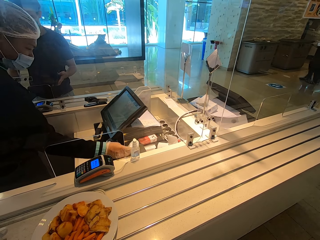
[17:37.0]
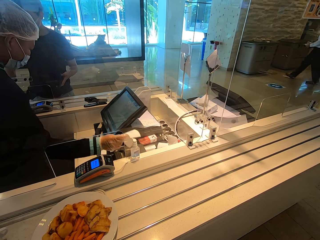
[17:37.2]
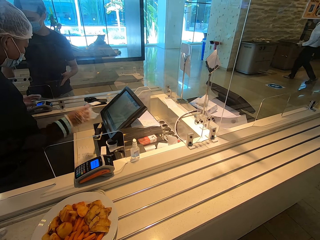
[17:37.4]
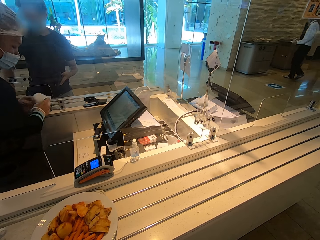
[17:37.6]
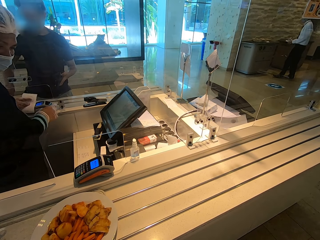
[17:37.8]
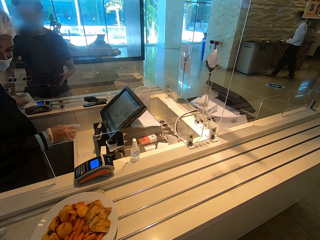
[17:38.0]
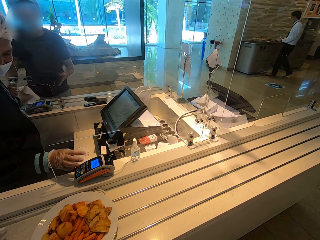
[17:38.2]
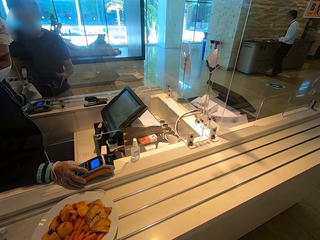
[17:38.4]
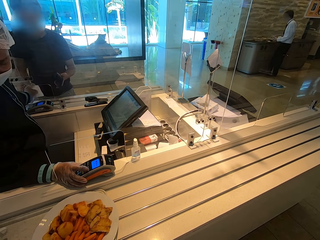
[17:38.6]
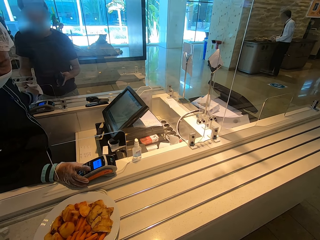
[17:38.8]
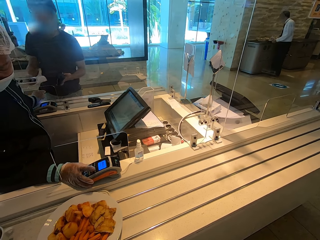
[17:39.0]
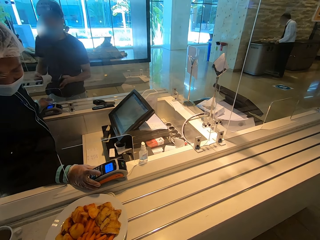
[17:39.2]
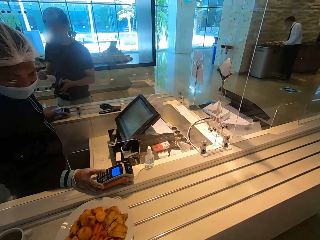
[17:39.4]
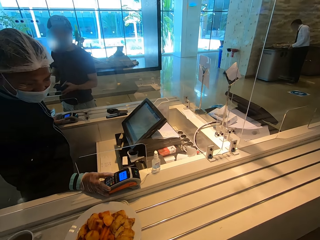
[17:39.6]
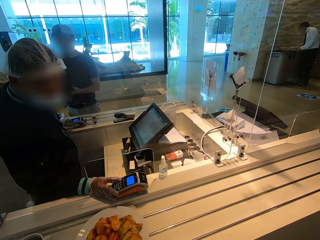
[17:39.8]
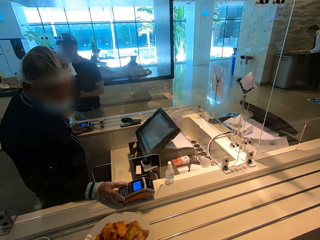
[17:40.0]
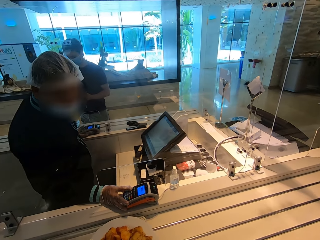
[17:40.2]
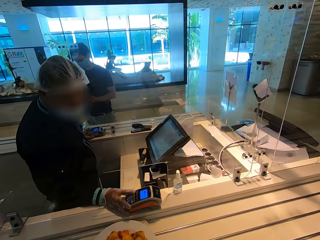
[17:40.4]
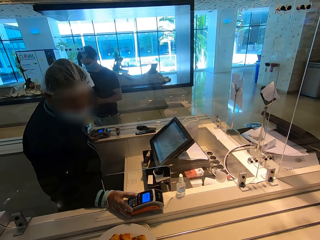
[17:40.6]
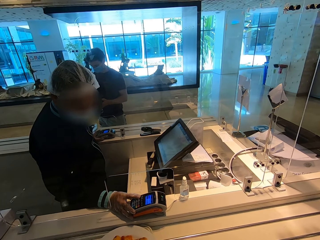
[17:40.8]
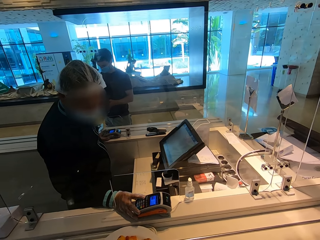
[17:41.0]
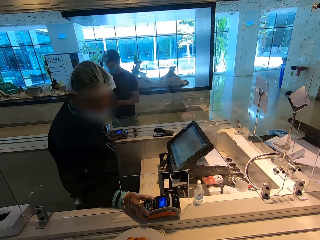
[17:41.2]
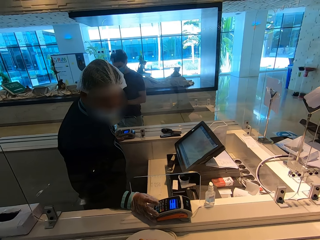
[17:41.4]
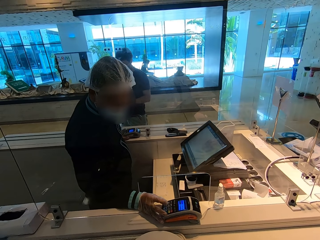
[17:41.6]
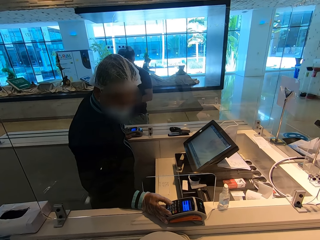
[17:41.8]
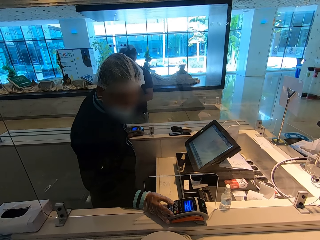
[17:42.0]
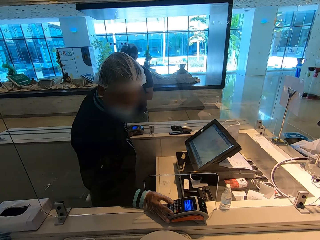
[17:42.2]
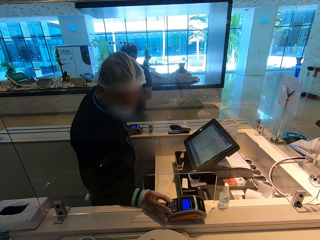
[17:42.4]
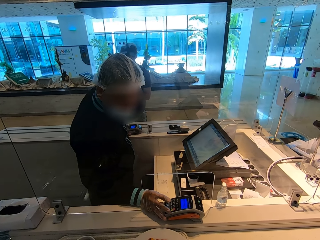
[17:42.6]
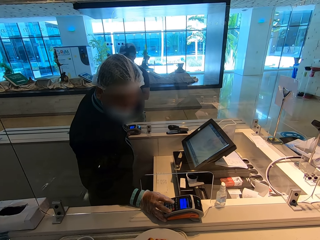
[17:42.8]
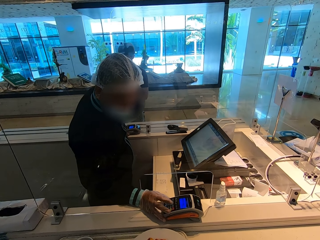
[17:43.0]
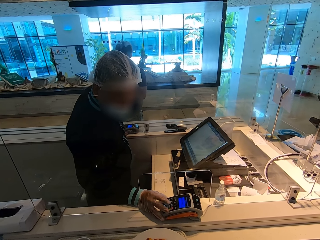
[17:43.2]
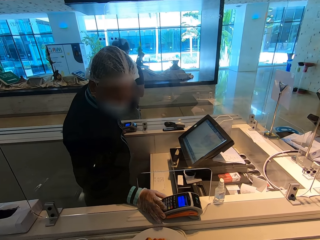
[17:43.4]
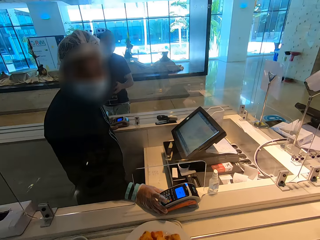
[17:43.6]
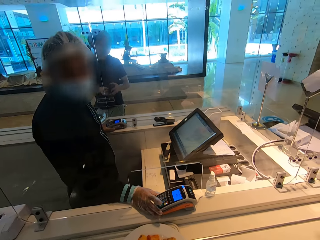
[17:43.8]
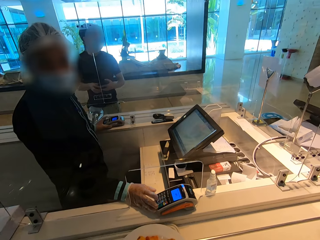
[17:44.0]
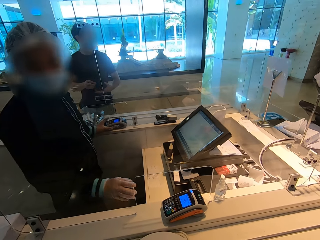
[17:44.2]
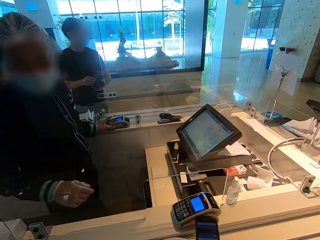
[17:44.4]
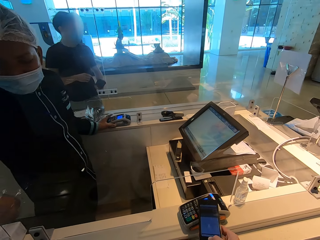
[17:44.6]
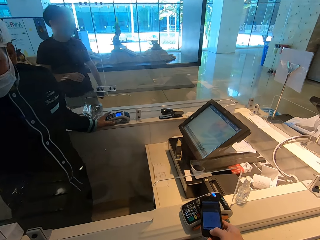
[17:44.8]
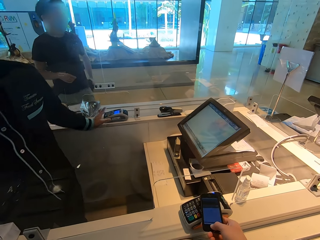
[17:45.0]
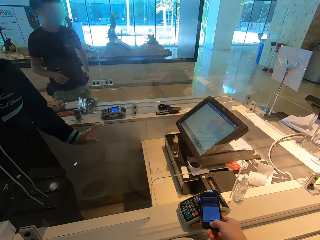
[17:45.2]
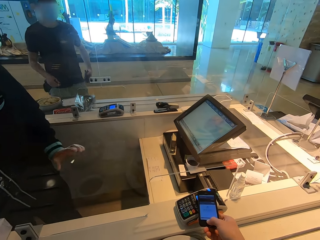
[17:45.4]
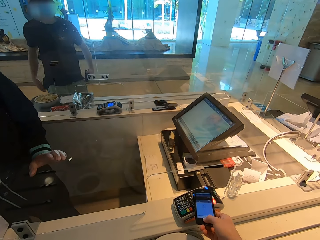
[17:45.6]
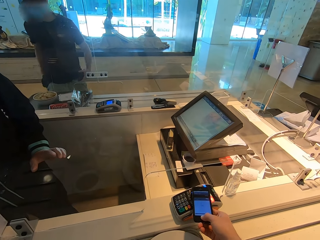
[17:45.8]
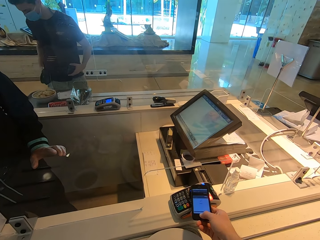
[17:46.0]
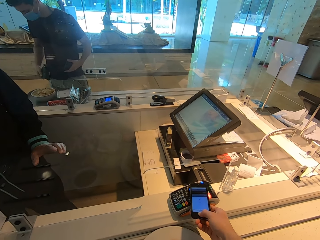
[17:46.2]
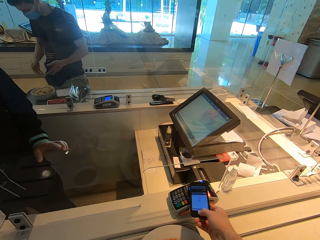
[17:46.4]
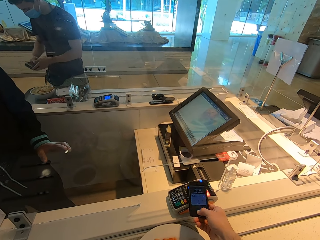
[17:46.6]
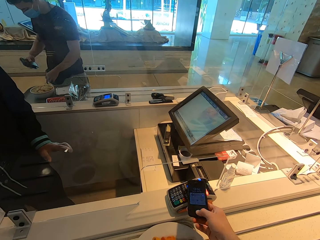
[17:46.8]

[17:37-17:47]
The cashier picks up a receipt. The cashier gives the man the receipt. The man takes the receipt from the cashier. The cashier dials a card machine. The camera wearer places a phone on top of a PDQ machine. The man holds his wallet.

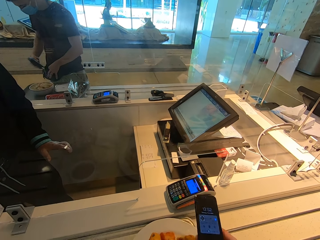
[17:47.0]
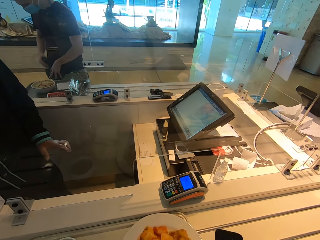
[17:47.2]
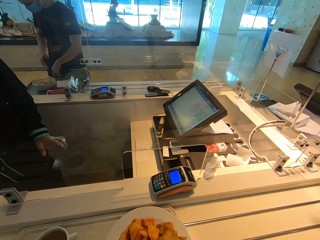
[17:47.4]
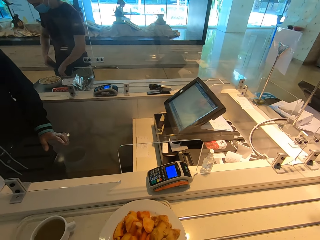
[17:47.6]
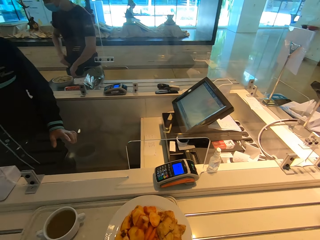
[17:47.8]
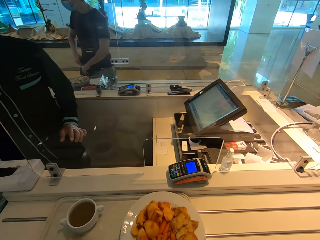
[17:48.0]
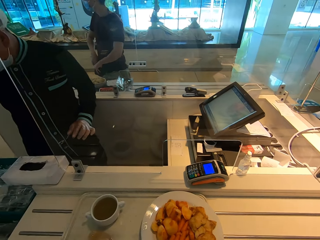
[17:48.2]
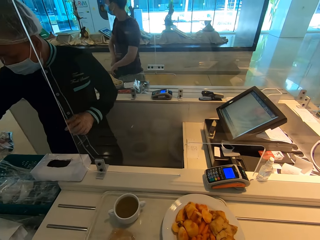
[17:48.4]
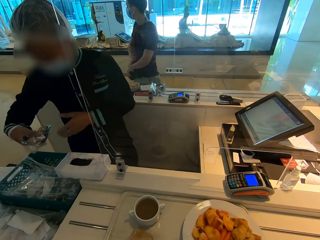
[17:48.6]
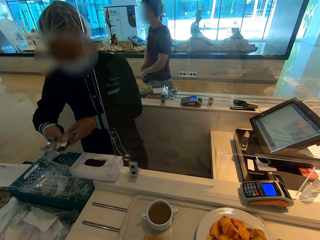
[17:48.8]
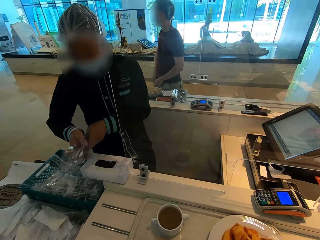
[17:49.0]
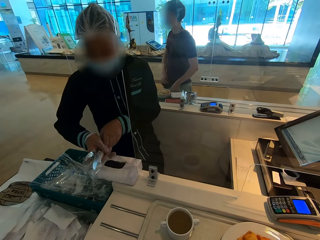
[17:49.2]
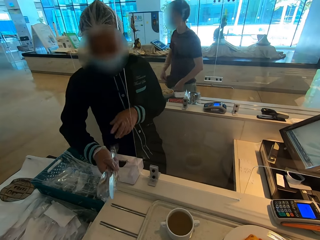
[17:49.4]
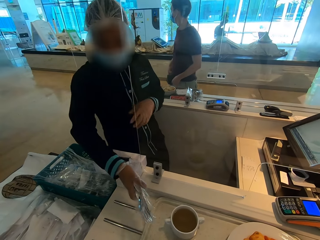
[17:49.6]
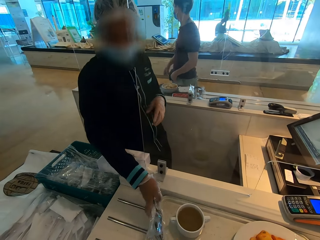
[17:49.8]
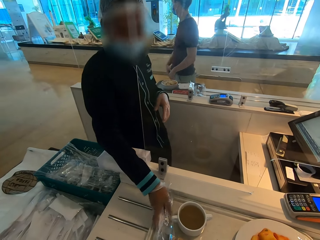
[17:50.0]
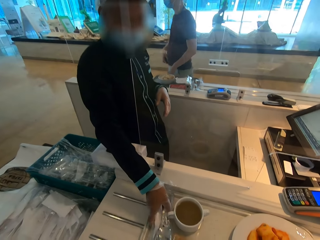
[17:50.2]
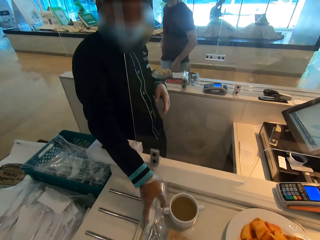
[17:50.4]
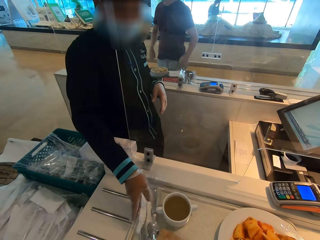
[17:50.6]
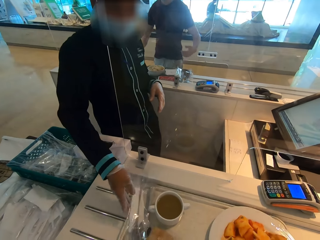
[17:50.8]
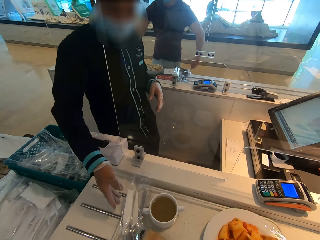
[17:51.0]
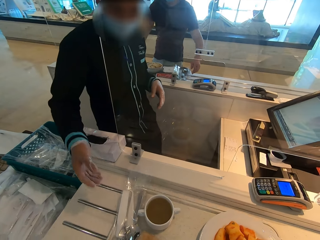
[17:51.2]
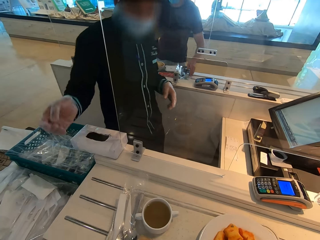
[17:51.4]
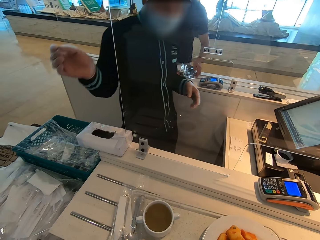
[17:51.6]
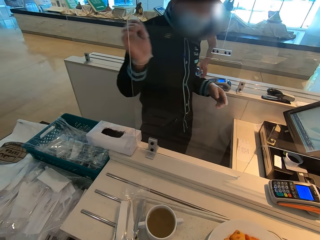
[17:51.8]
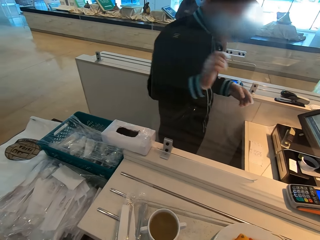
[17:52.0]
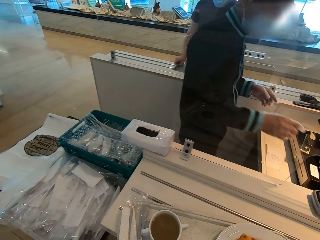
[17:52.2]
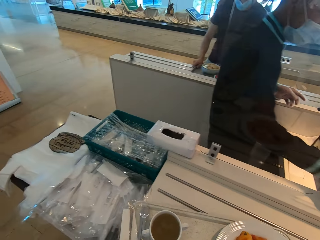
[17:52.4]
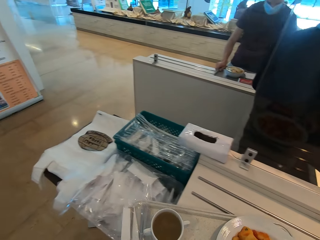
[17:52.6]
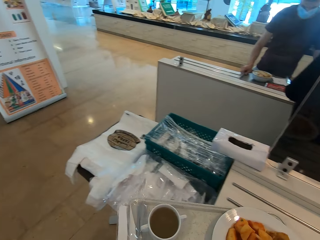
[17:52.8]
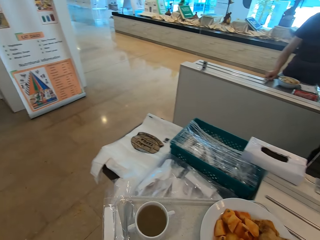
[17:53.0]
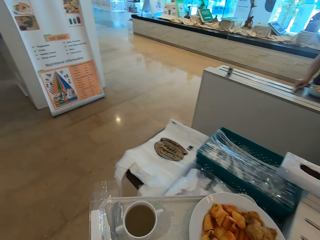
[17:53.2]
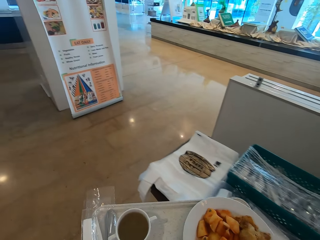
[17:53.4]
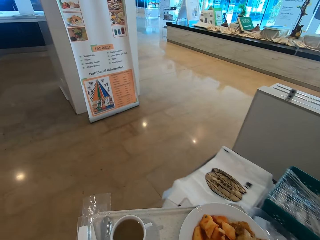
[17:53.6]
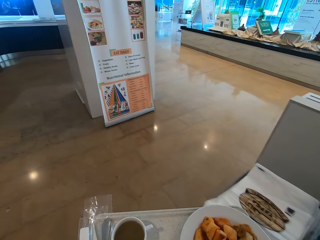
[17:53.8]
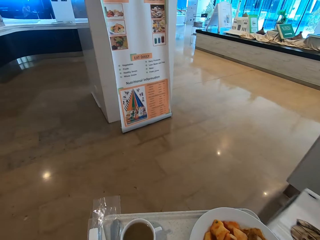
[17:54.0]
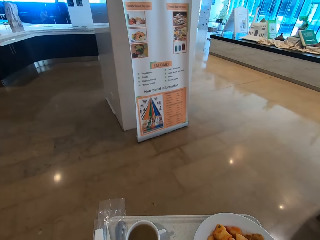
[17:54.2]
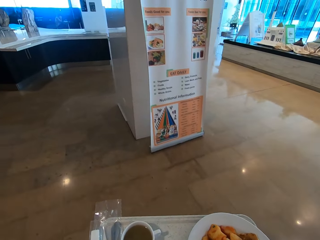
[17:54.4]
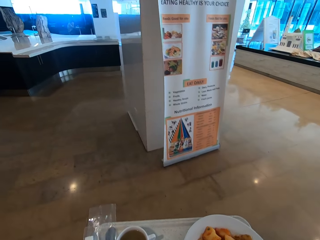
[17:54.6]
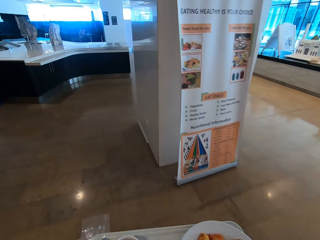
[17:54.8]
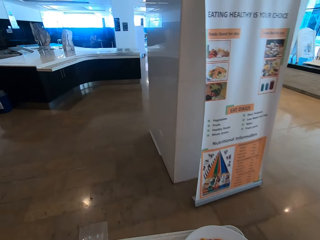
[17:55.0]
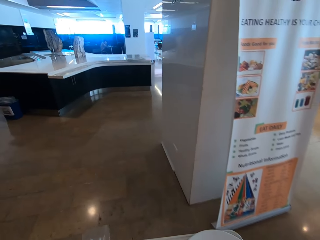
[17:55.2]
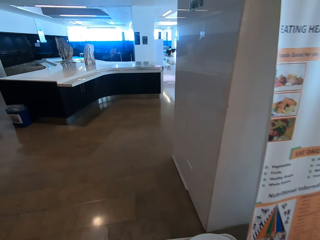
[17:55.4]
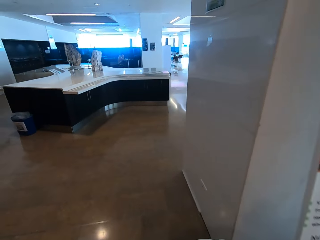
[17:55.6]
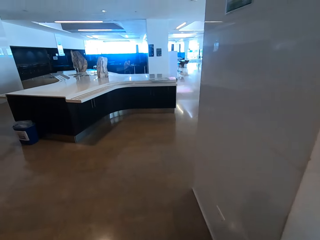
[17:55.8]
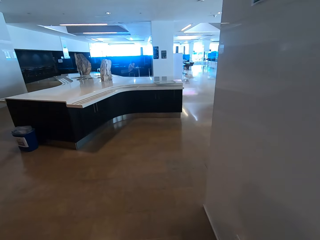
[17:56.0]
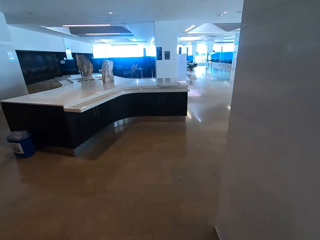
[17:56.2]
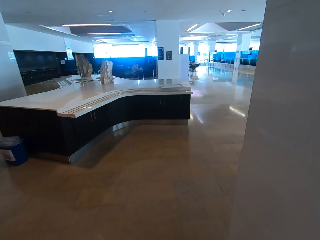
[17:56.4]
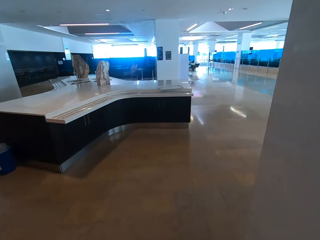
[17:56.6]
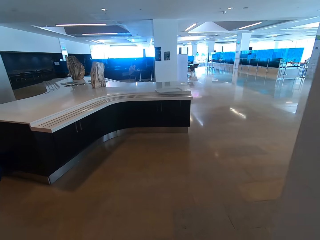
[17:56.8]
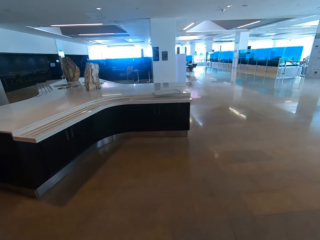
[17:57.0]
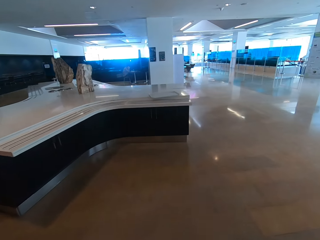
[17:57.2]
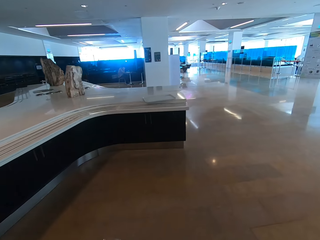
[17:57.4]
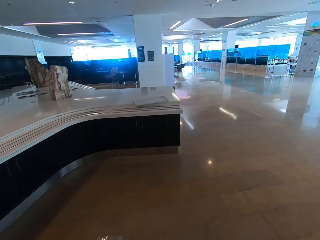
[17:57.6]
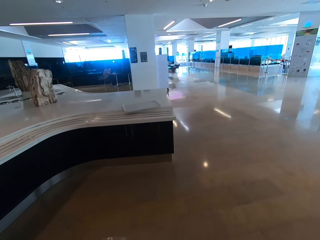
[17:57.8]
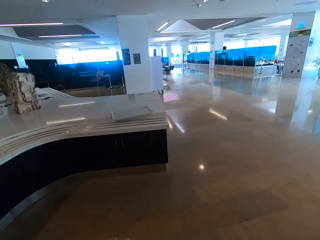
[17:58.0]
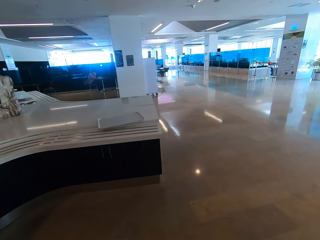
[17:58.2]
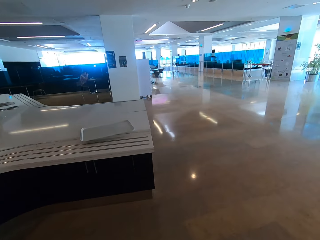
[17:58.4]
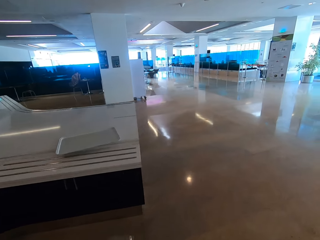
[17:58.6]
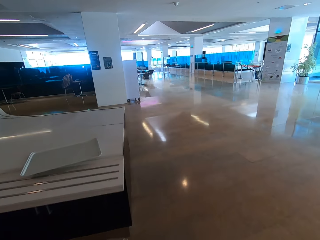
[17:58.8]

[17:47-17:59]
The man puts the wallet in his side bag. The cashier picks up the spoons. The cashier puts the spoons on the food tray. The camera wearer takes his tray. The man takes his tray. The camera wearer walks away from the cashier's counter.
